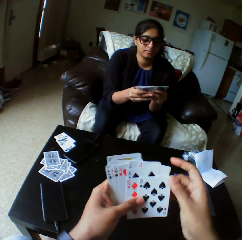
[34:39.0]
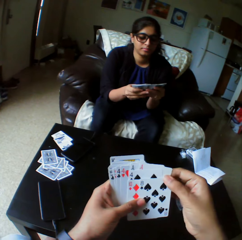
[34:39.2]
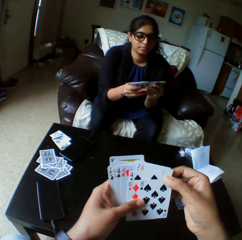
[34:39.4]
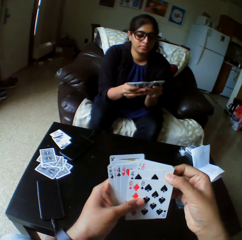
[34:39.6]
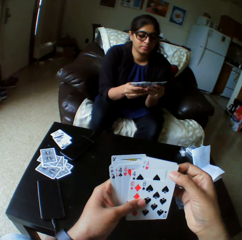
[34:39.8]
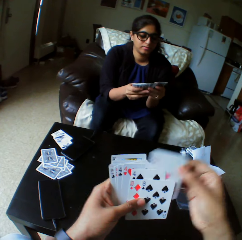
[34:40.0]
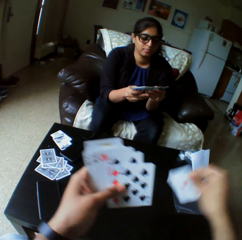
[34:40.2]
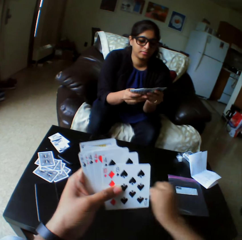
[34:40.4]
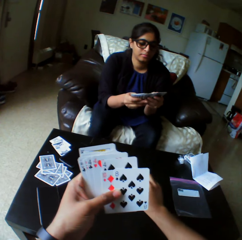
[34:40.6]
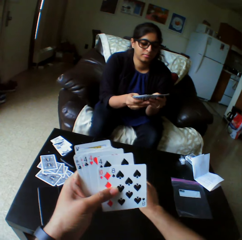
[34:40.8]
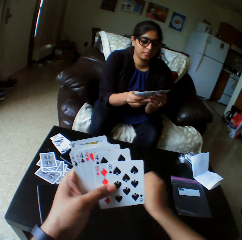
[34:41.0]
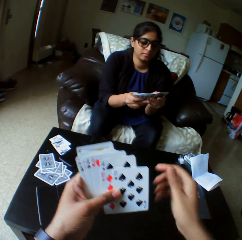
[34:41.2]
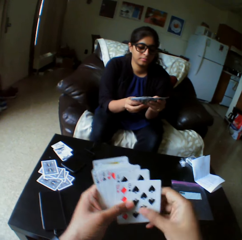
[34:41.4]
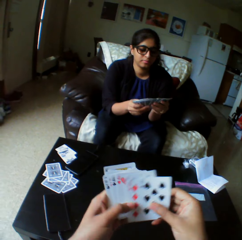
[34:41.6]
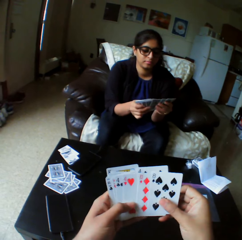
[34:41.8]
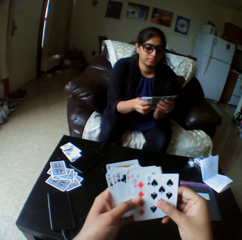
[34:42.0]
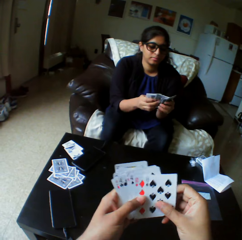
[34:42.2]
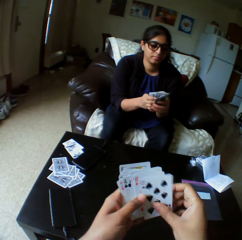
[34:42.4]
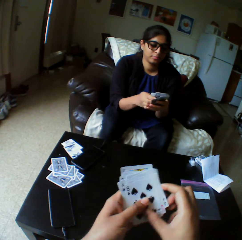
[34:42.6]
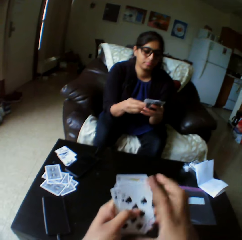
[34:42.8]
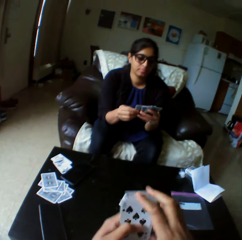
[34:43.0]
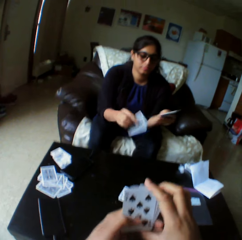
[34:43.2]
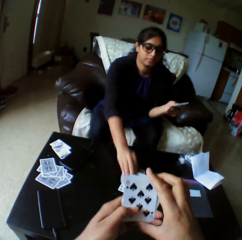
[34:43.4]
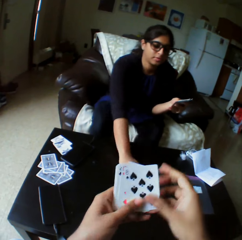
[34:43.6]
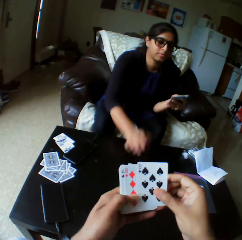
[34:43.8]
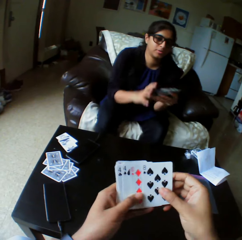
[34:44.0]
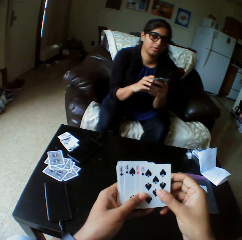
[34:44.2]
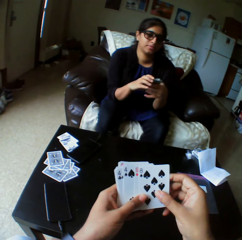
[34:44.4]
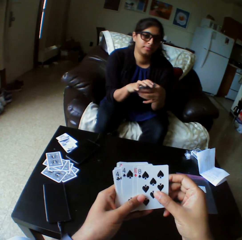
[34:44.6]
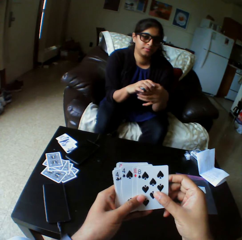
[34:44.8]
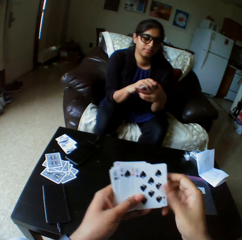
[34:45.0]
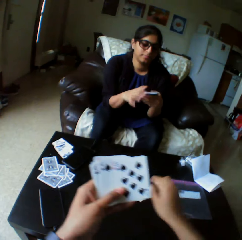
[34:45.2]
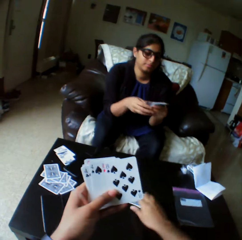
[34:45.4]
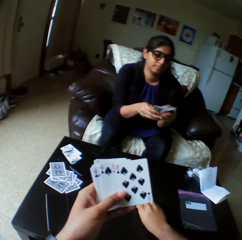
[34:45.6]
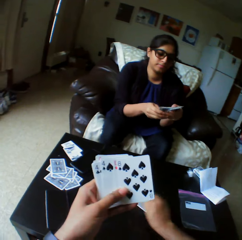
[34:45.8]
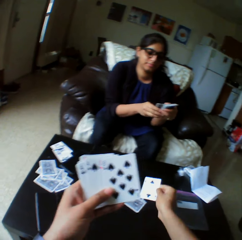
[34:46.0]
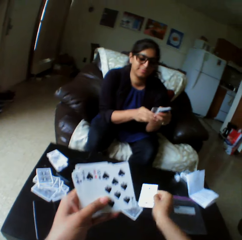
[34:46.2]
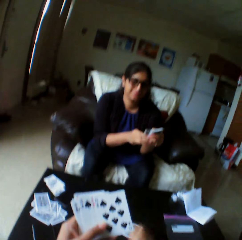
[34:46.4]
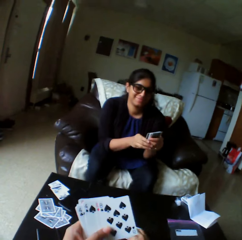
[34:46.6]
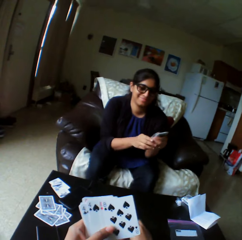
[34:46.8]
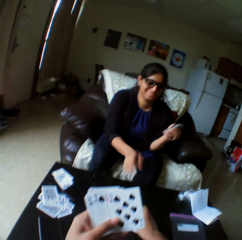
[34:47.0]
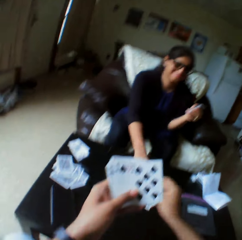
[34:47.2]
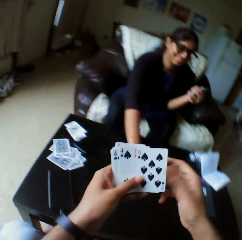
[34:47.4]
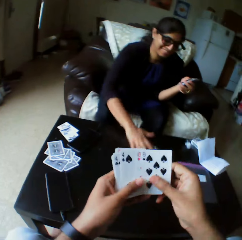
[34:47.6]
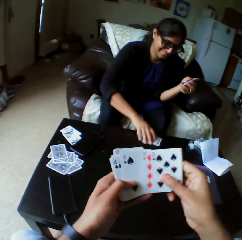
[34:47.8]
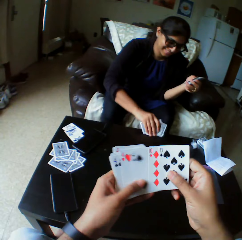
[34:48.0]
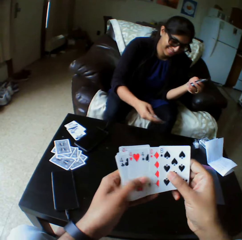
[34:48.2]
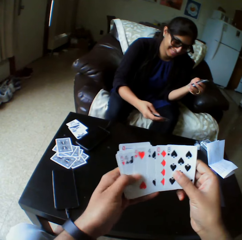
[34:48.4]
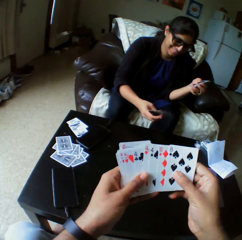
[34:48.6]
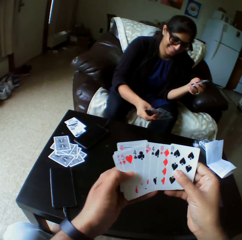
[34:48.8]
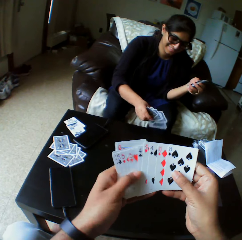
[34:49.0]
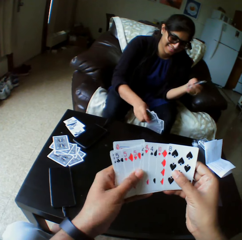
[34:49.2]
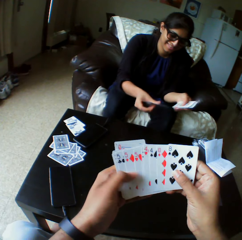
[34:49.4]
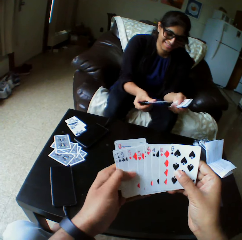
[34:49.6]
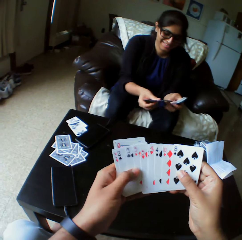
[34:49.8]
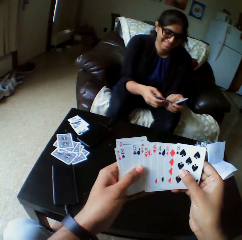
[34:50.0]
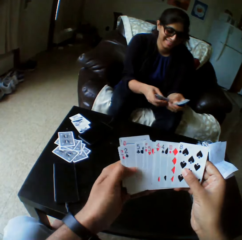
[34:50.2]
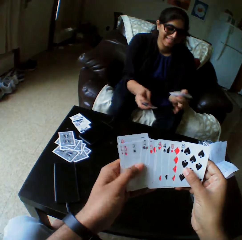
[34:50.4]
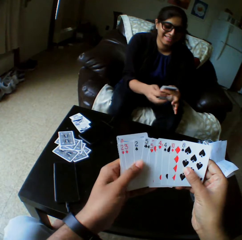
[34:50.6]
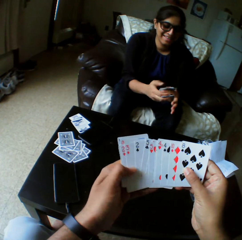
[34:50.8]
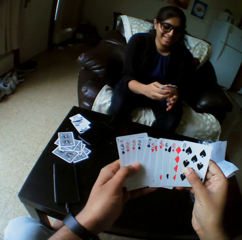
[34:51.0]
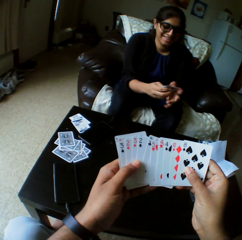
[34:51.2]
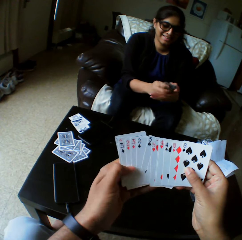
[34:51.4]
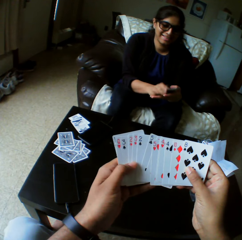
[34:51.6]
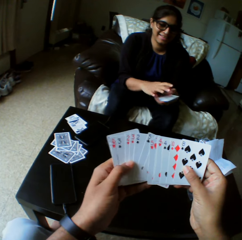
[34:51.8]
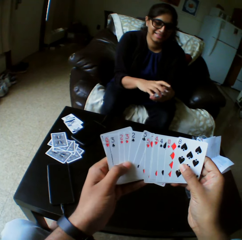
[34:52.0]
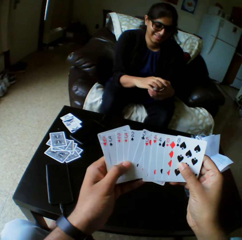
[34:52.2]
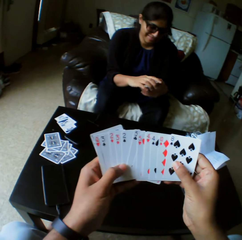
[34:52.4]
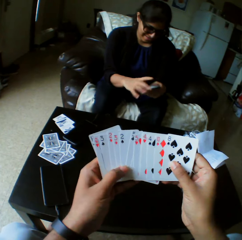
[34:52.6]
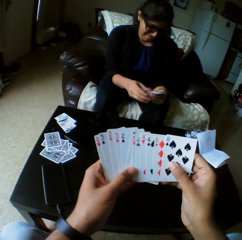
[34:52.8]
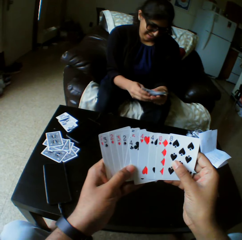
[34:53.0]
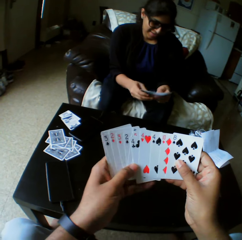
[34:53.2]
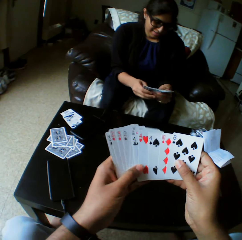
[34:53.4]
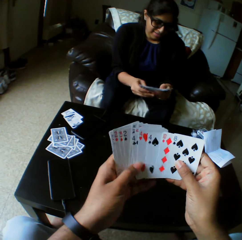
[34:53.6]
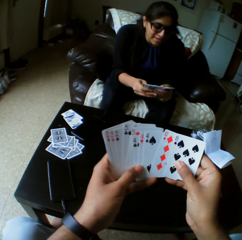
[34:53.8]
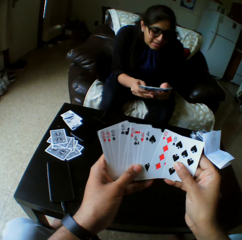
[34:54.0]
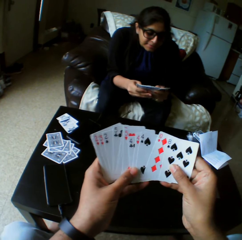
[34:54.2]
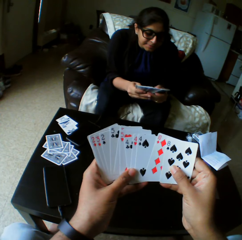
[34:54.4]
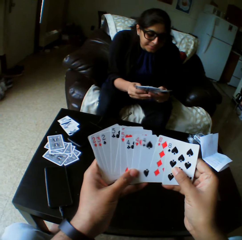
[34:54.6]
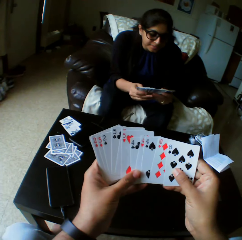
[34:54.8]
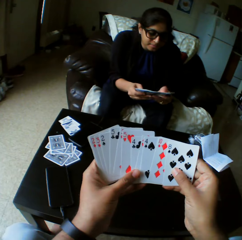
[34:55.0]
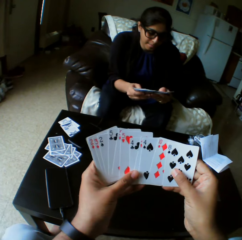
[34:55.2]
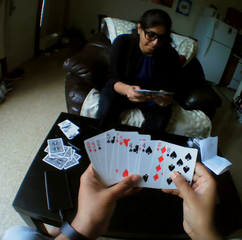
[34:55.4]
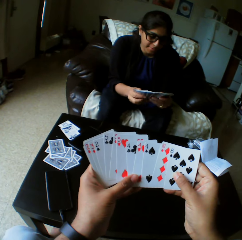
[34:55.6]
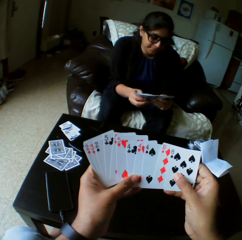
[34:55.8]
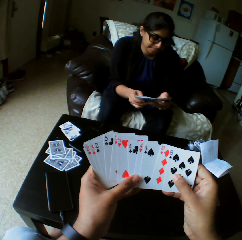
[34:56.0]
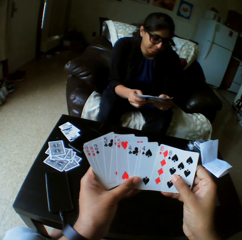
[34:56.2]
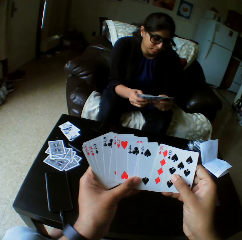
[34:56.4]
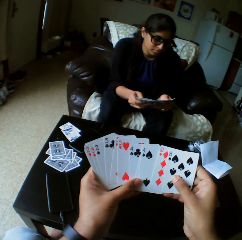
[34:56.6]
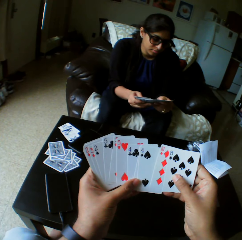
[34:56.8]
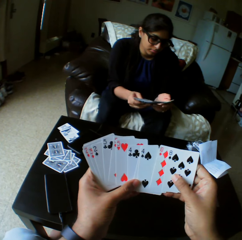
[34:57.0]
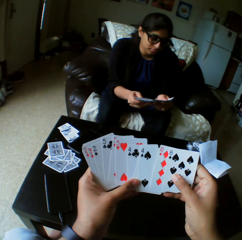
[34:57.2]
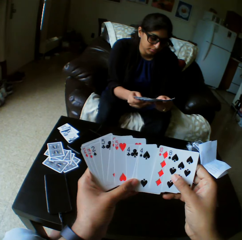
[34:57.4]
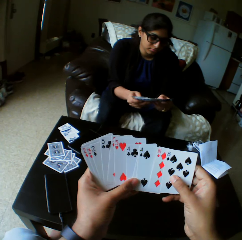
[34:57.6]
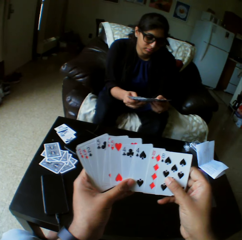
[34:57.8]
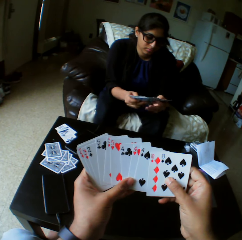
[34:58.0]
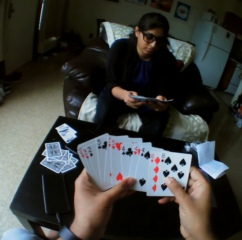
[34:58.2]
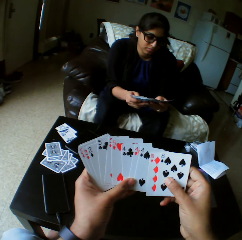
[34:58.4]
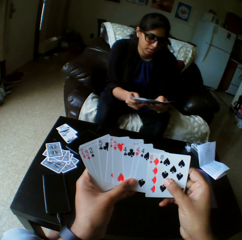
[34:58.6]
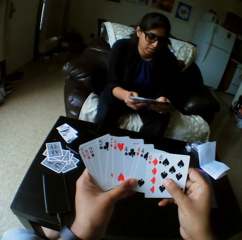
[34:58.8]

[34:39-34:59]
A lady selects the play cards. The camera wearer takes the play card. They drop the cards on the table with the right hand. They select the play cards and shuffle cards with both hands. The lady drops a card on the table with the right hand. The lady shuffles cards with both hands. The camera wearer takes the card. They put down the card. They push the card to the lady with the right hand. The lady picks the cards with the right hand. The lady looks at the play cards. The camera wearer shuffles cards with both hands. The lady shuffles cards with both hands. The lady selects the play cards. The camera wearer looks at the play cards.

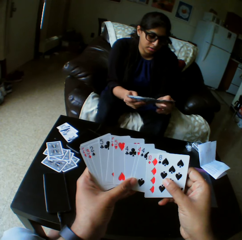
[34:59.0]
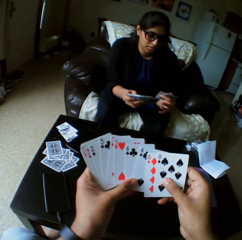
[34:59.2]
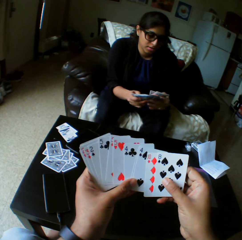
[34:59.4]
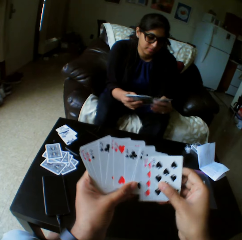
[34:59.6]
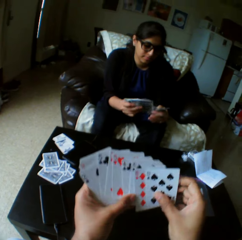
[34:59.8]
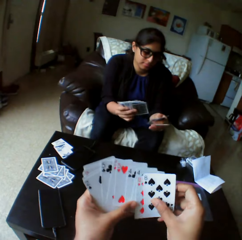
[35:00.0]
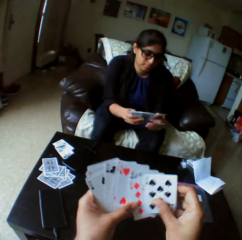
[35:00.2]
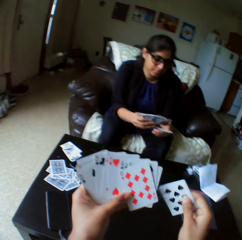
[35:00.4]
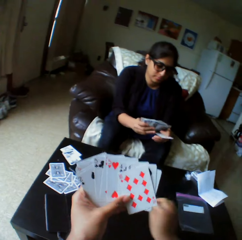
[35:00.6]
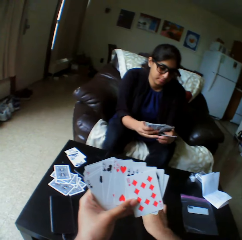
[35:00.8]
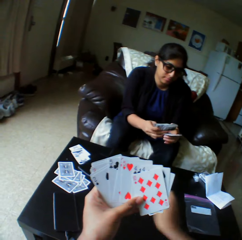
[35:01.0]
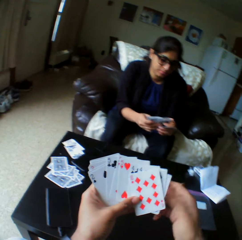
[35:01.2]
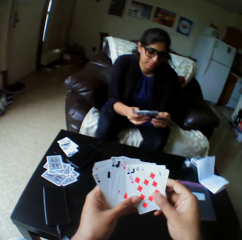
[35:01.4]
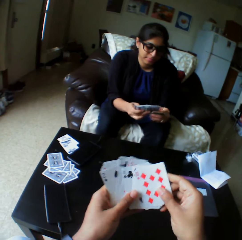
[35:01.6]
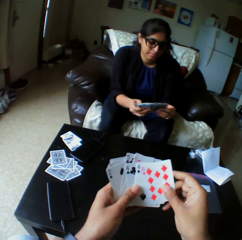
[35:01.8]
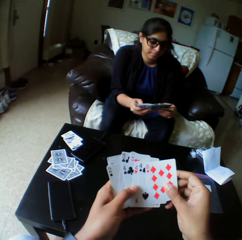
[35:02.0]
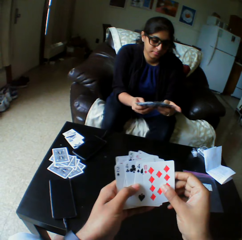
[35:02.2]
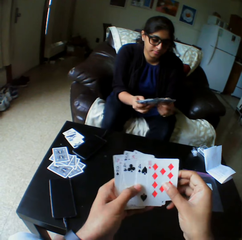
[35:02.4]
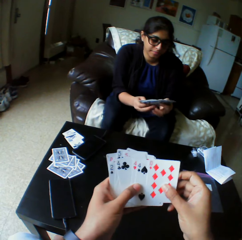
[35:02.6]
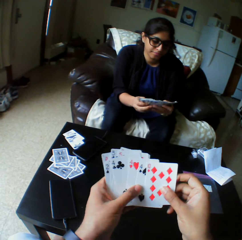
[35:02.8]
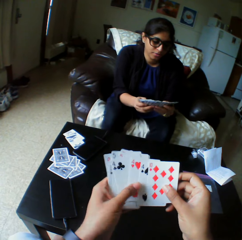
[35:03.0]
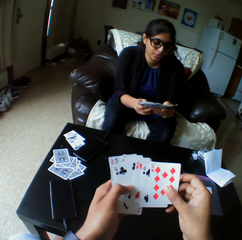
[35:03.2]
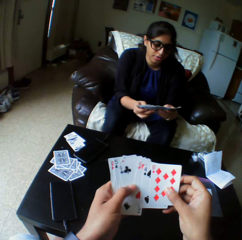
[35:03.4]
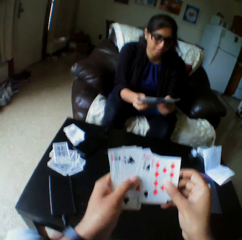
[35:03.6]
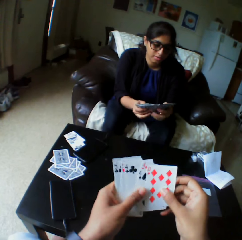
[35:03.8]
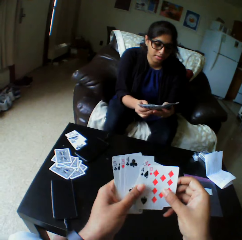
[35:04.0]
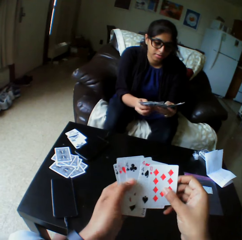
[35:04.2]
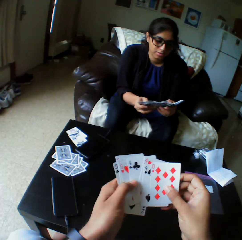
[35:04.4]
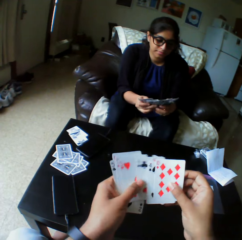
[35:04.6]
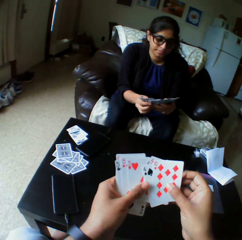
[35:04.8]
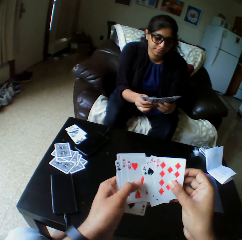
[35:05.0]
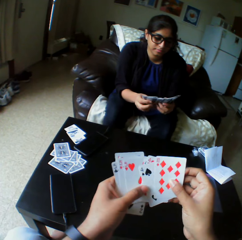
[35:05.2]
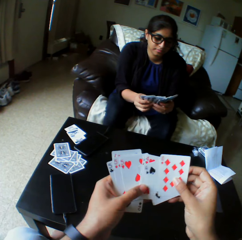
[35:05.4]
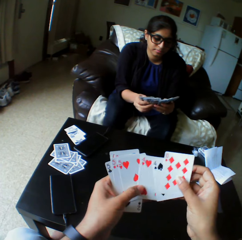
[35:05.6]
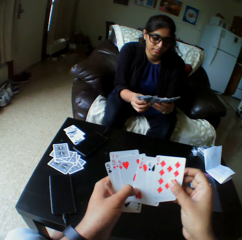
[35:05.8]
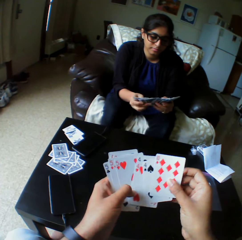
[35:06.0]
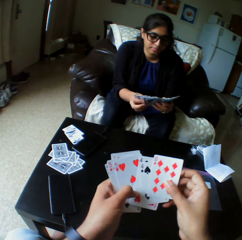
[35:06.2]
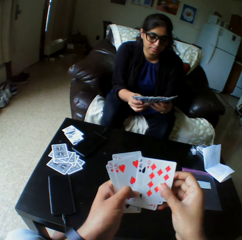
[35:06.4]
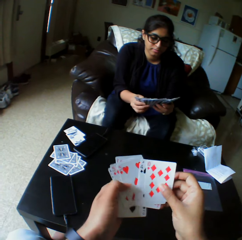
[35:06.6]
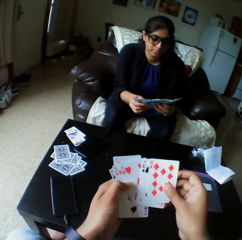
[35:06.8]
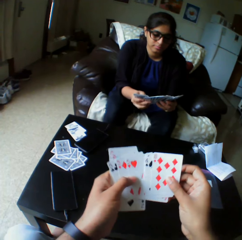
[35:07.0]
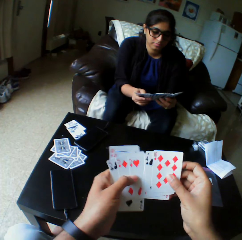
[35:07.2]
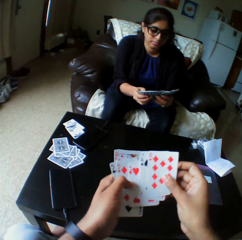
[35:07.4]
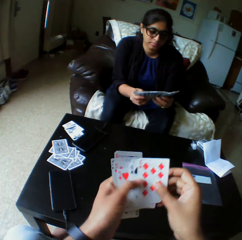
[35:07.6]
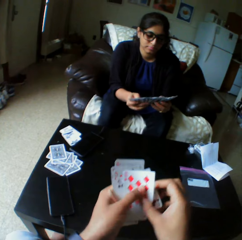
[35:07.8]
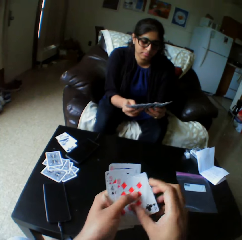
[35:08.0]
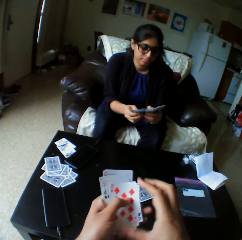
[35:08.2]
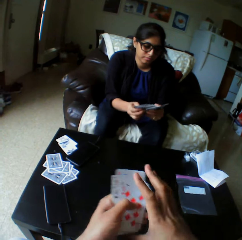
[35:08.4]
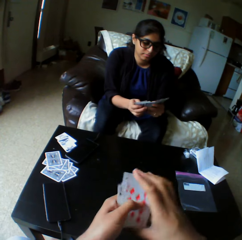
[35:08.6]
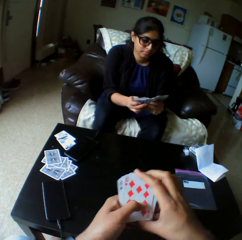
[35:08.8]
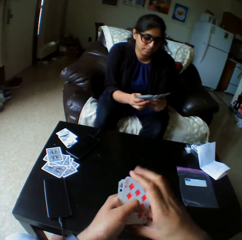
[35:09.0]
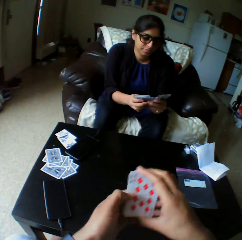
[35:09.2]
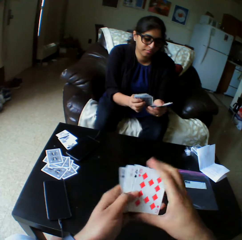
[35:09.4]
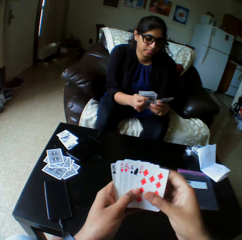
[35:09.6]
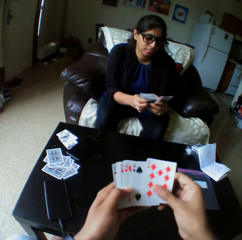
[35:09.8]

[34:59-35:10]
The camera wearer takes the play card. They drop cards on the table with the right hand. They shuffle the cards with both hands. They select the play cards.
